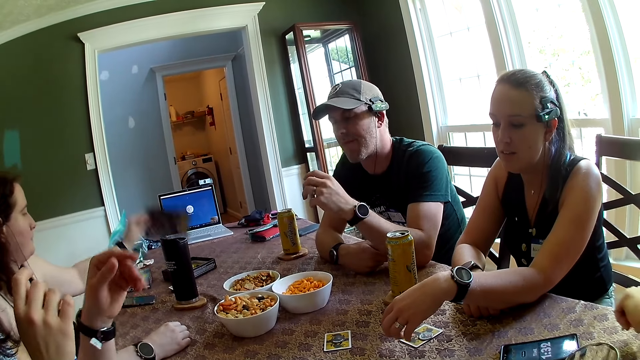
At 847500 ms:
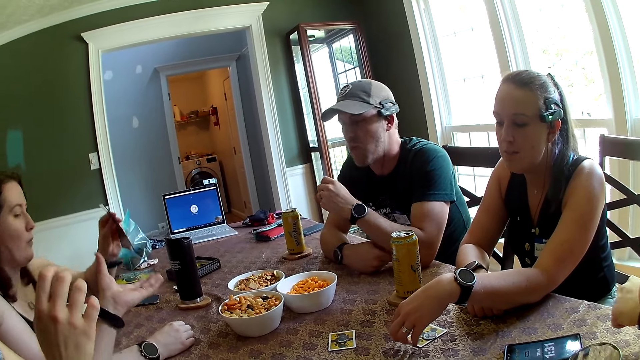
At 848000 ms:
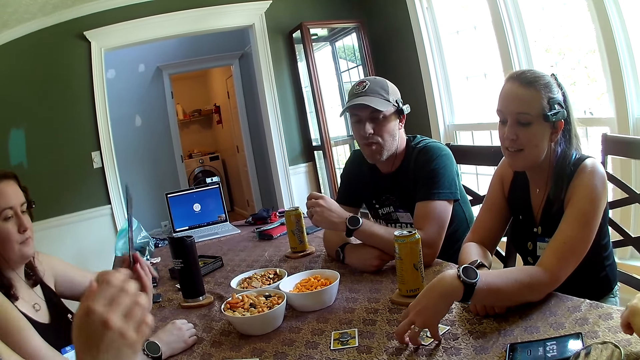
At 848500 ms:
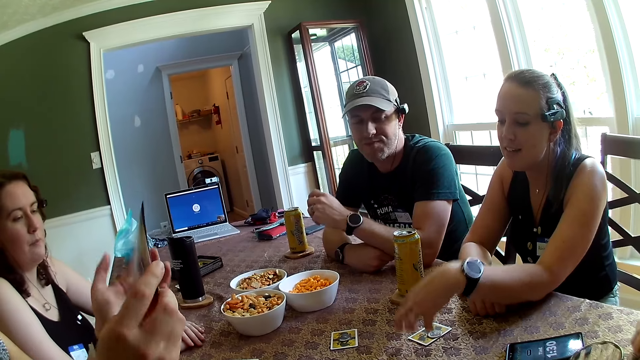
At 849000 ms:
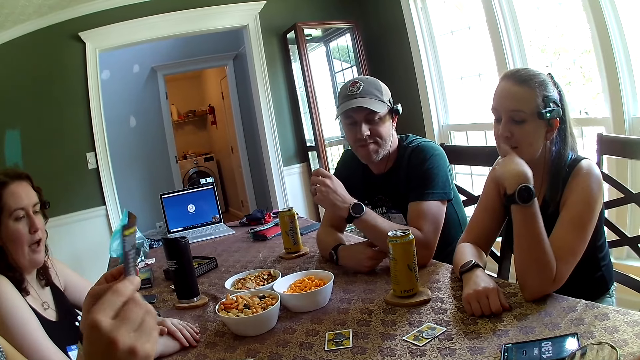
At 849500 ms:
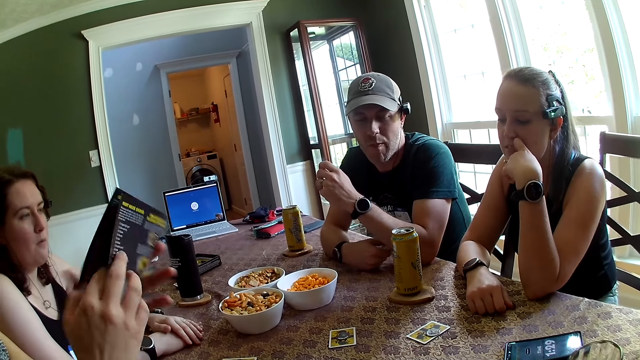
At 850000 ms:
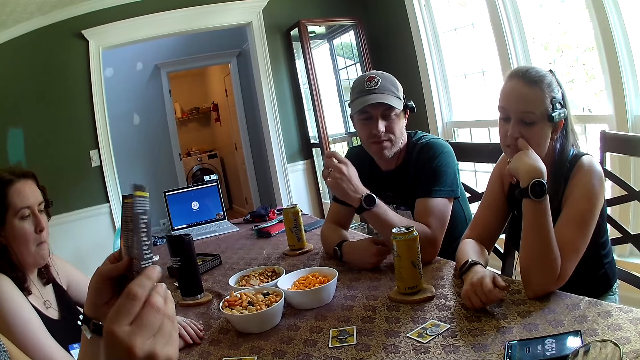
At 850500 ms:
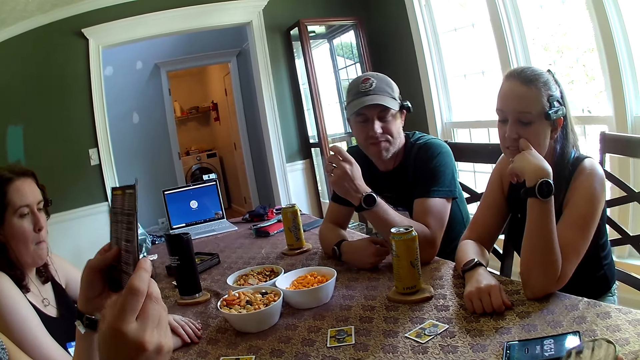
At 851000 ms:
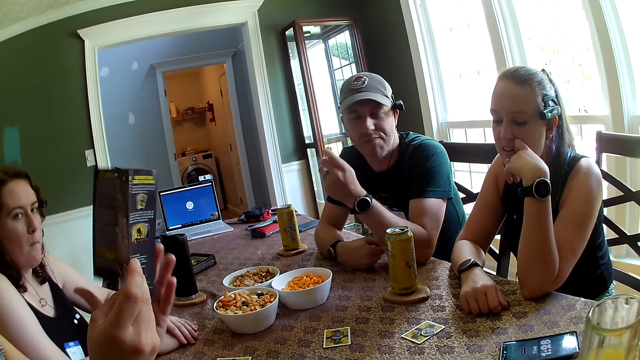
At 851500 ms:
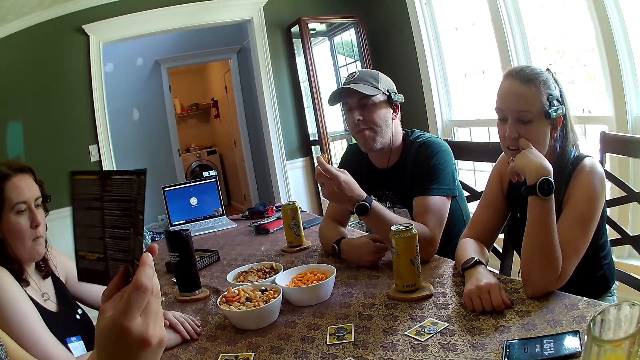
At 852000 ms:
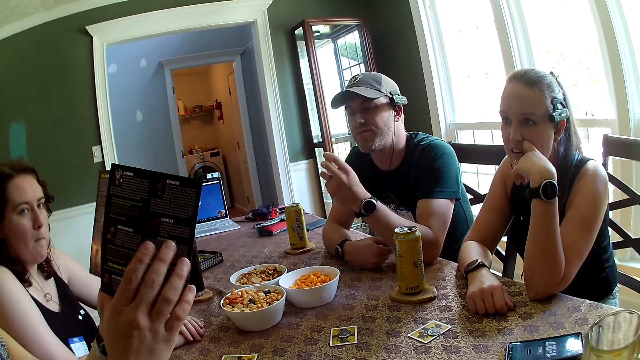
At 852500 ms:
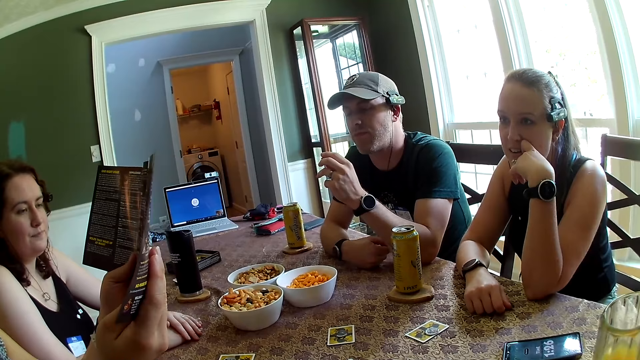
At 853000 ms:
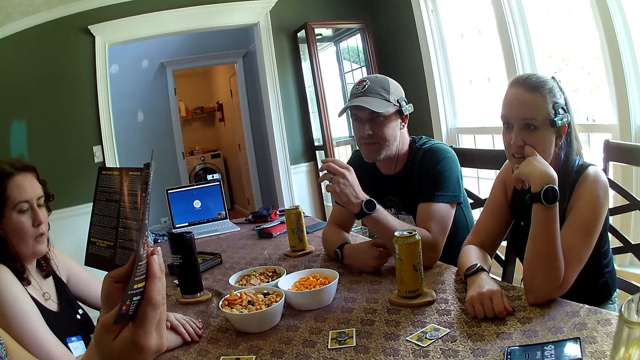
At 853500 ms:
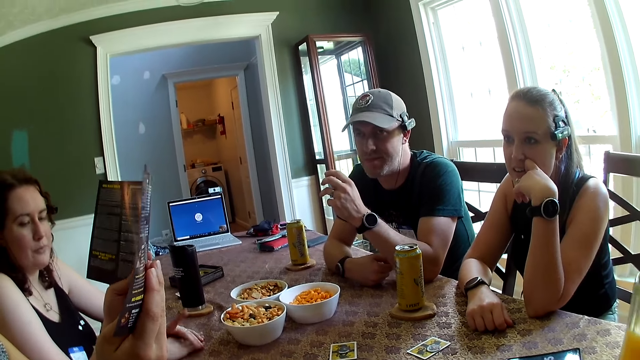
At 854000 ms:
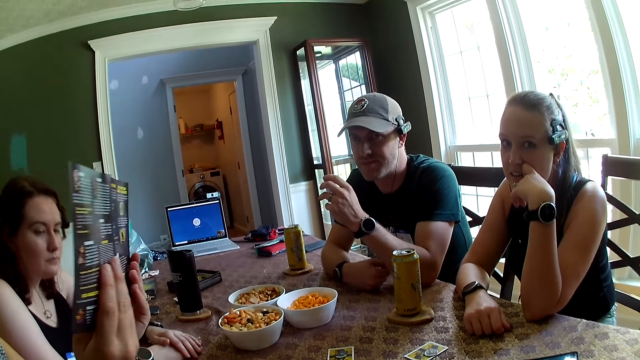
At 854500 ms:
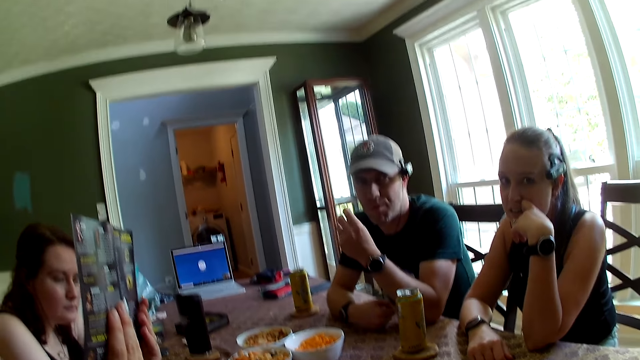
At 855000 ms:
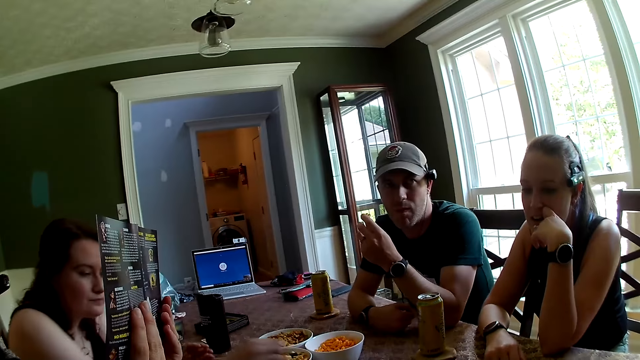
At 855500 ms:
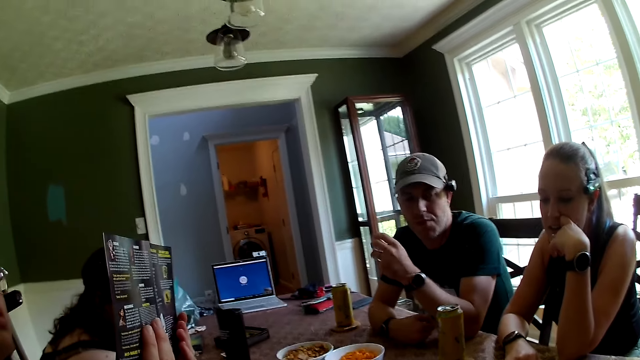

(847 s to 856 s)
A woman takes a card or brochure on the table with her left hand. The woman gives the card in her left hand to another woman. The other woman collects the card in the left hand of the first woman with her left hand. The other woman holds the card with both hands, and opens the card in her hands. The other woman reads the brochure.

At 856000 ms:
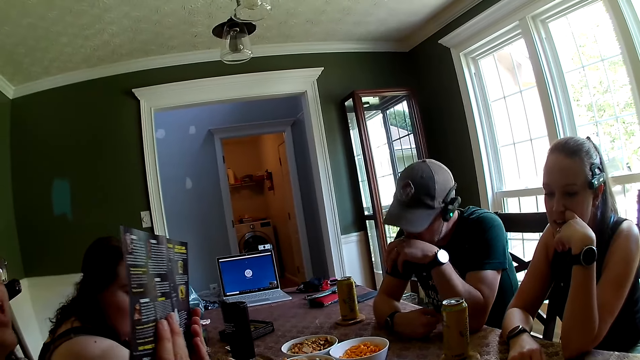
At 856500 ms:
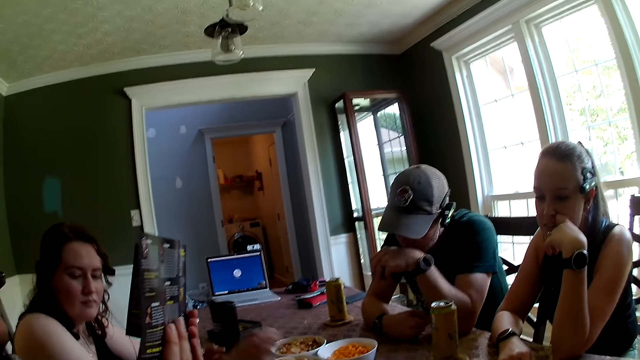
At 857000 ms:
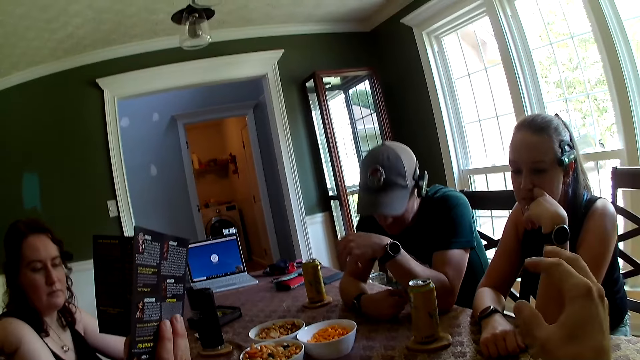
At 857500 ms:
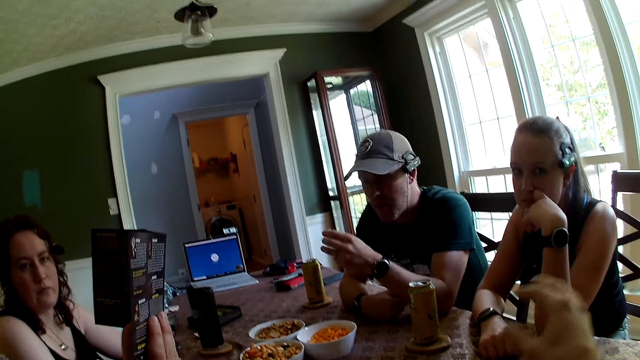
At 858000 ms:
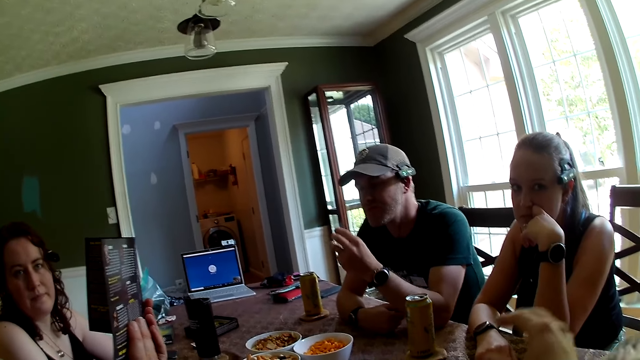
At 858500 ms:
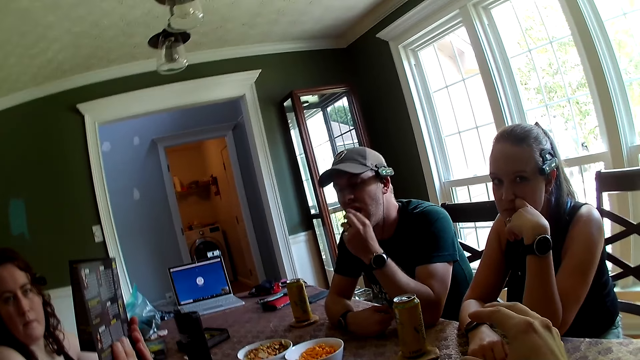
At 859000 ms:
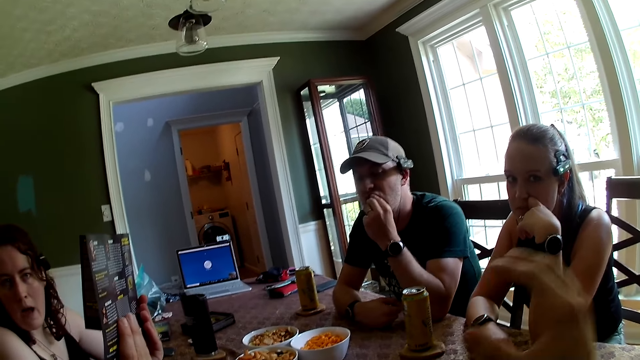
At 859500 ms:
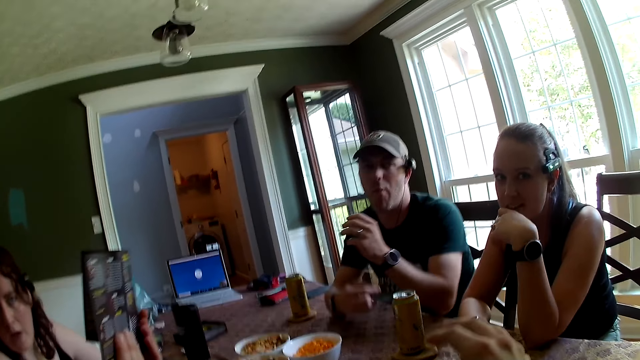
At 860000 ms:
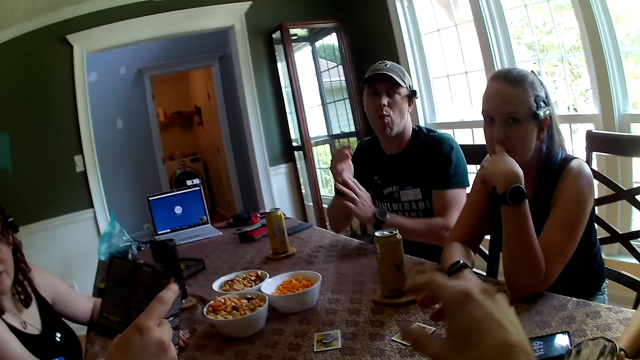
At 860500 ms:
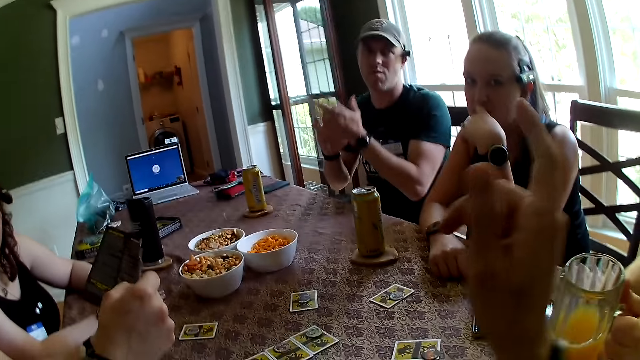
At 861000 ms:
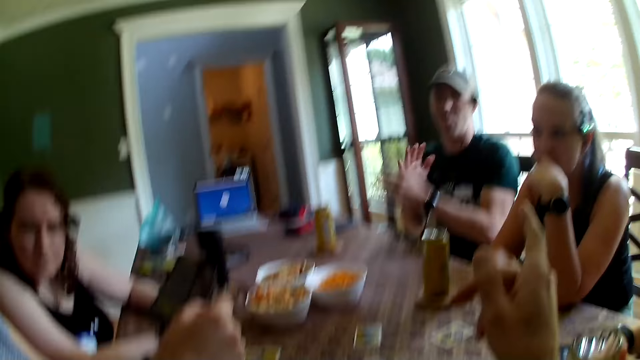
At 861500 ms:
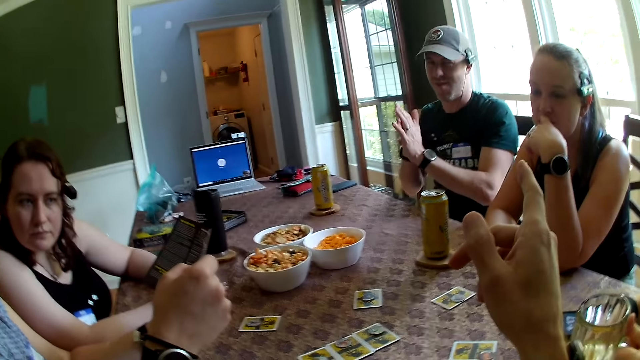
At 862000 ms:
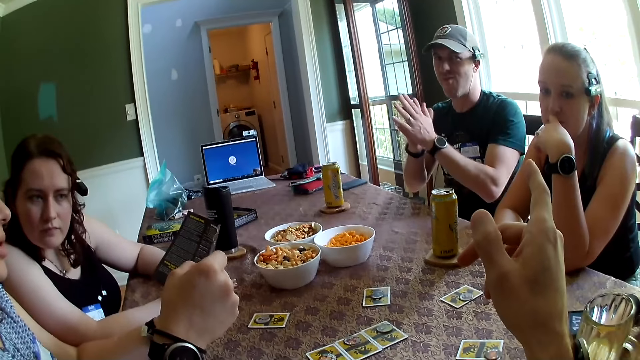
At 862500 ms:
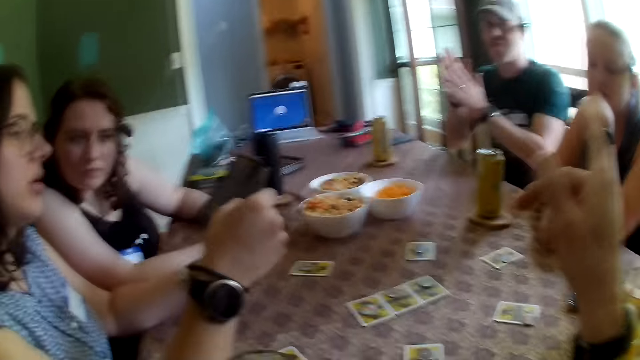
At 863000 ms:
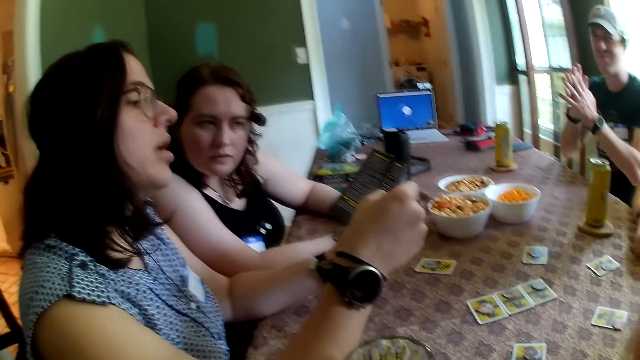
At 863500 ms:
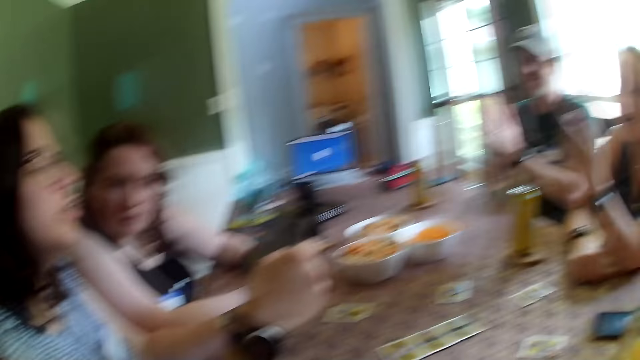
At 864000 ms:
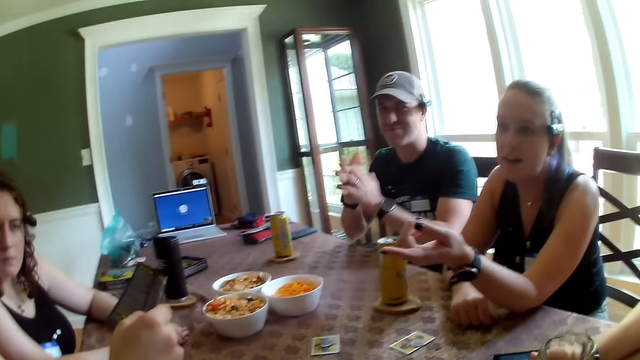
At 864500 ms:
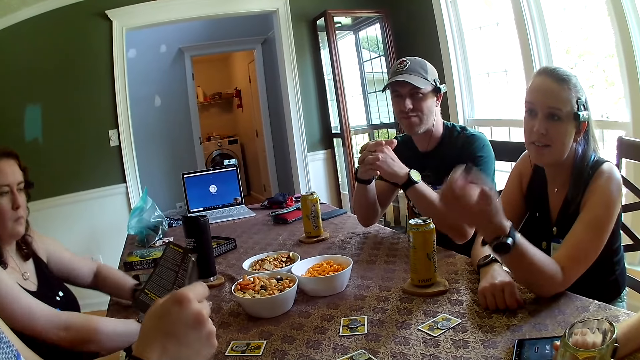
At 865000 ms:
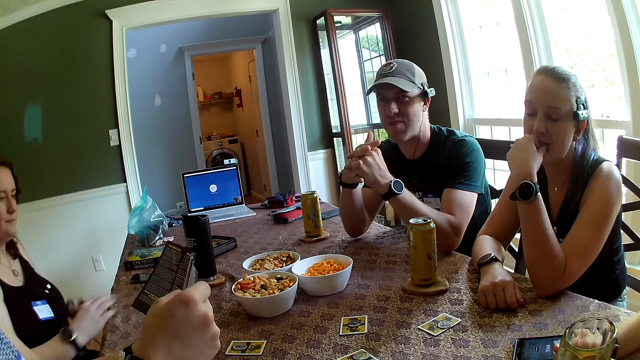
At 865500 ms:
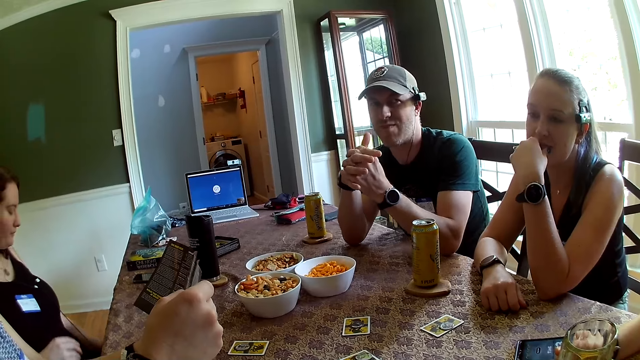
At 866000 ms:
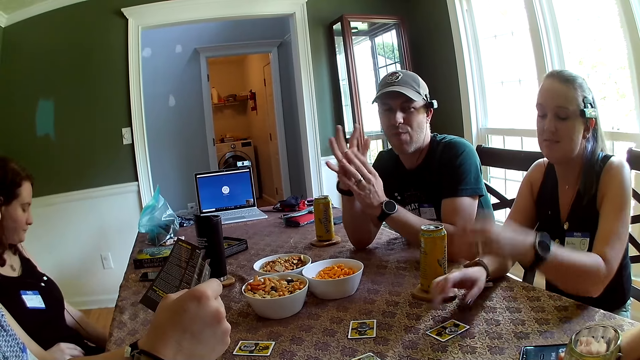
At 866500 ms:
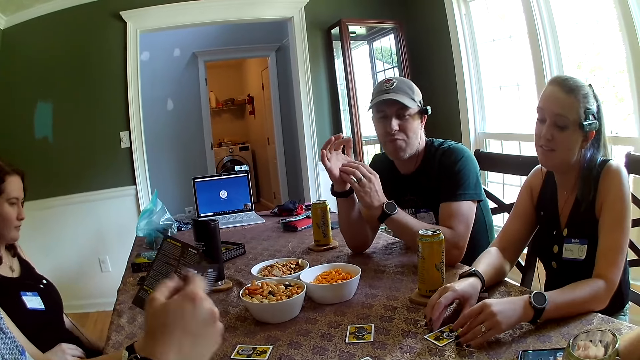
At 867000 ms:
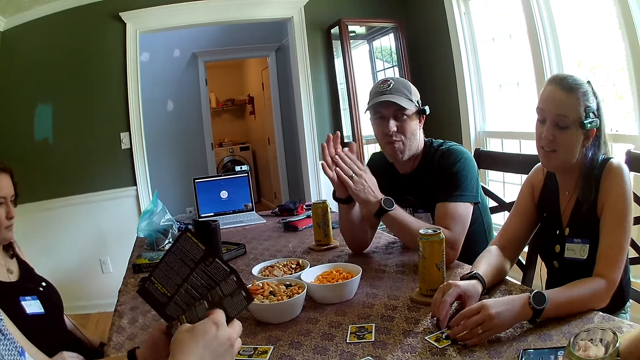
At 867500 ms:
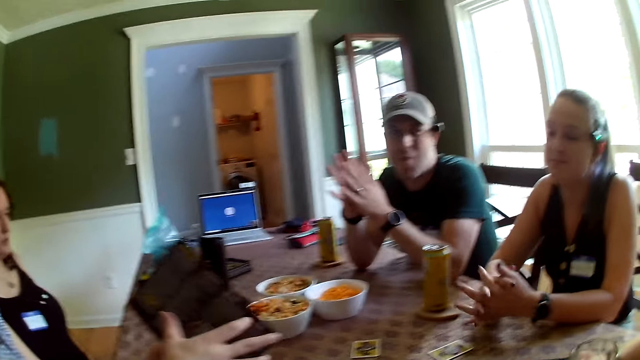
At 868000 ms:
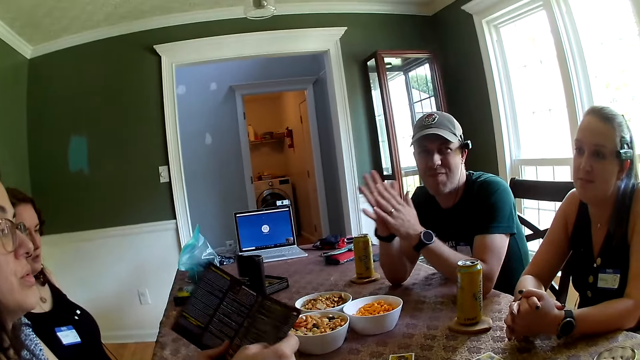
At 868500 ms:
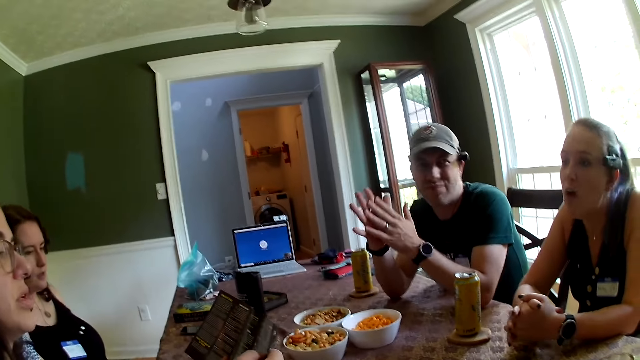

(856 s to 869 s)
A man cleans his nose with his left hand. The camera wearer moves his hand. The man eats the snacks and dusts his hands. The camera wearer moves his finger. The man rubs his hands. The camera wearer looks around the table. A person raises her hand. The camera wearer looks on the table. Another person opens a brochure.
